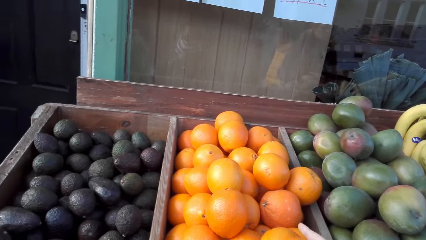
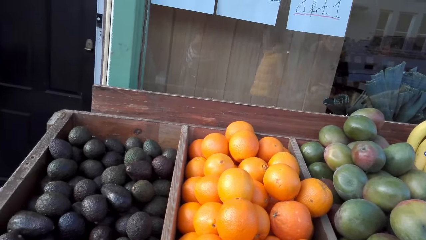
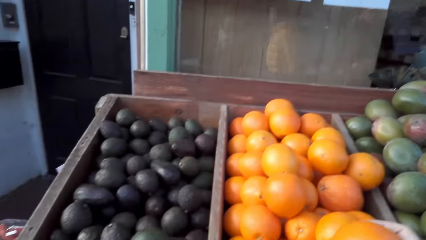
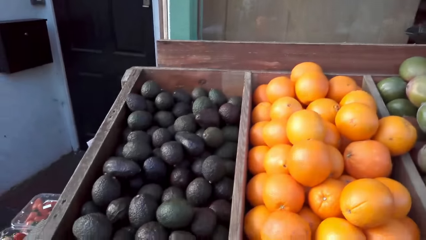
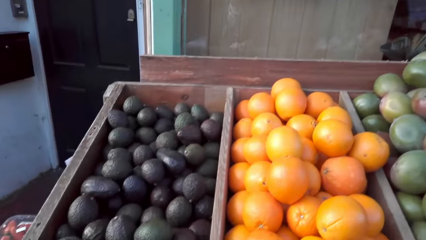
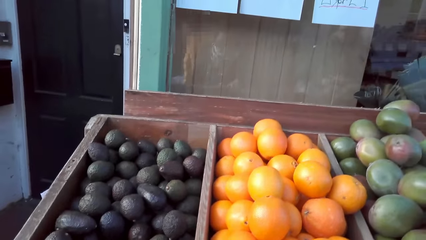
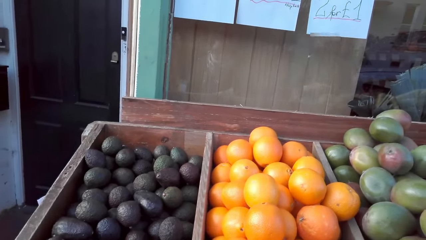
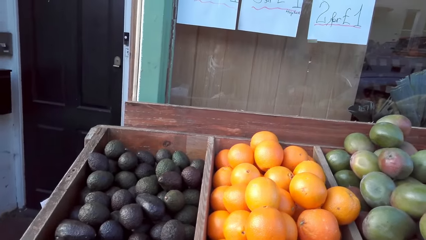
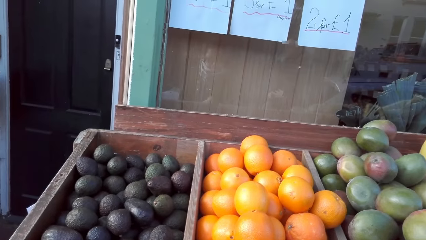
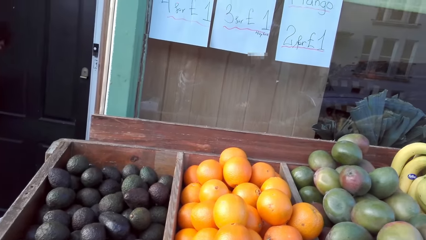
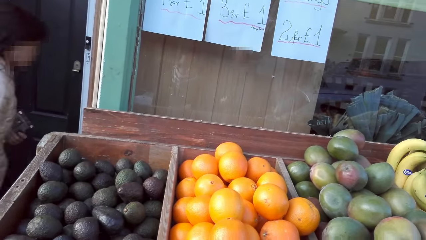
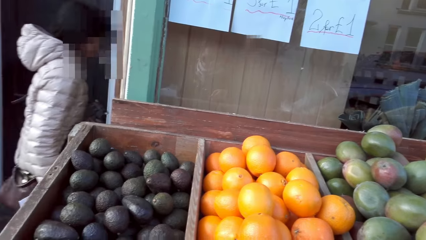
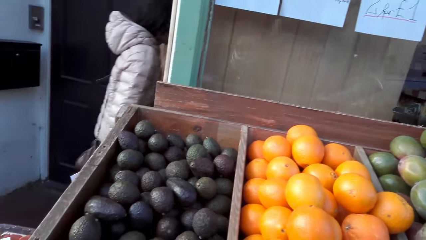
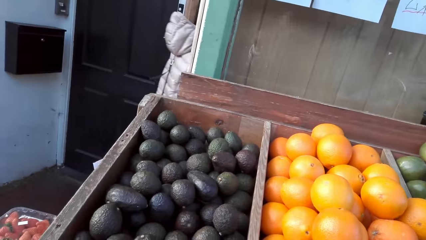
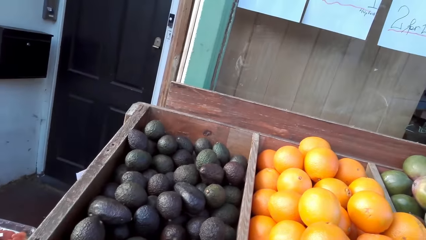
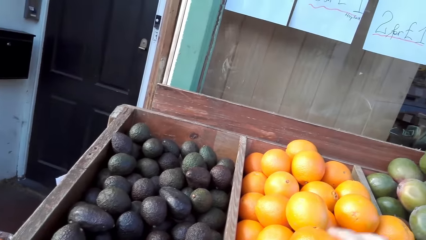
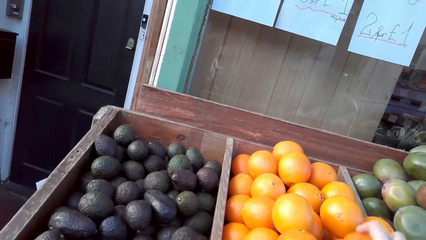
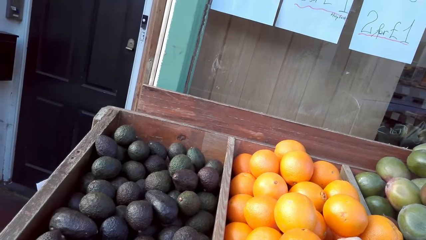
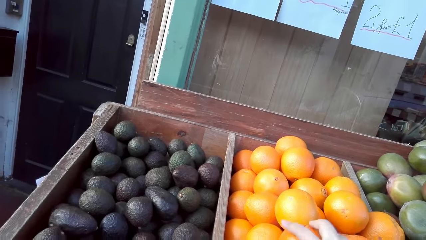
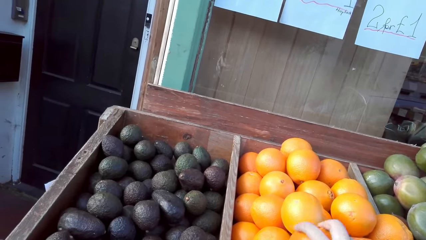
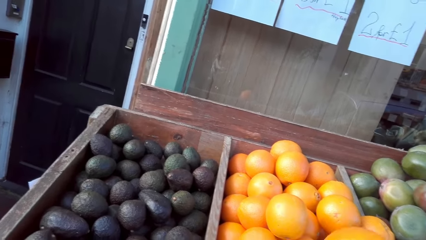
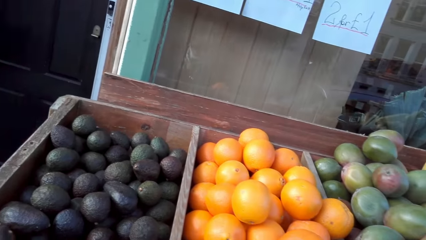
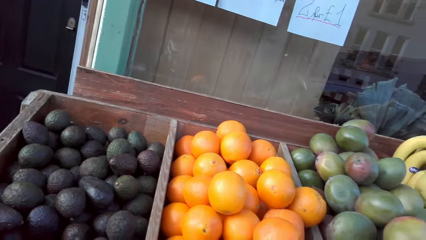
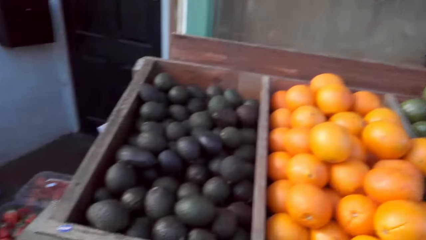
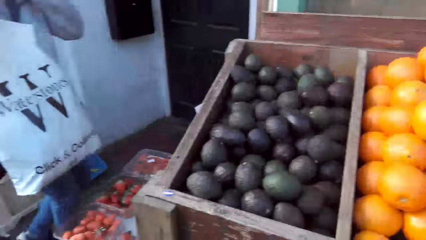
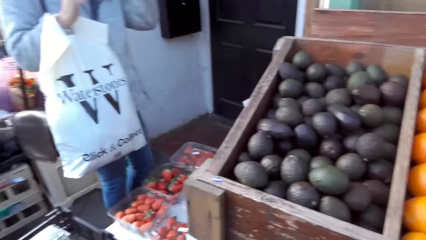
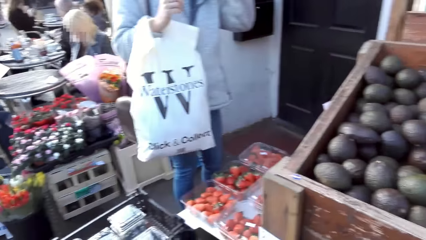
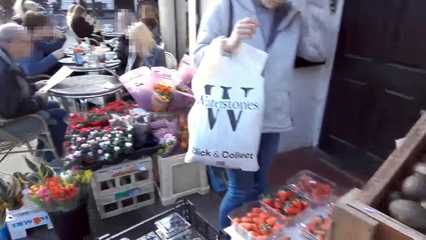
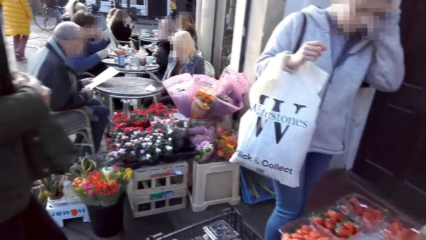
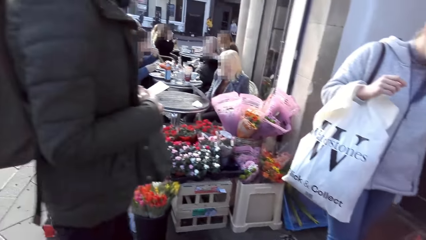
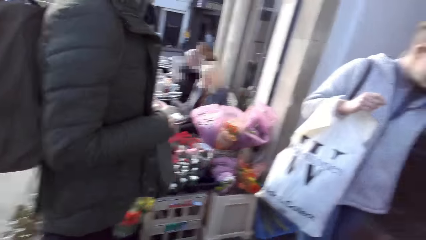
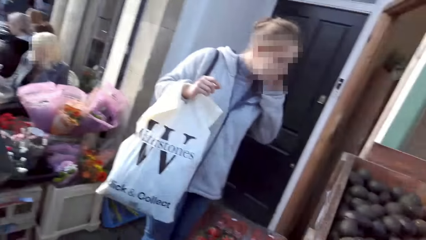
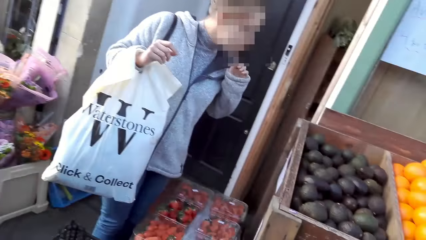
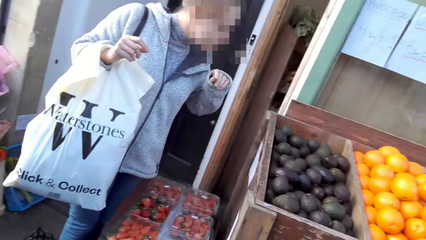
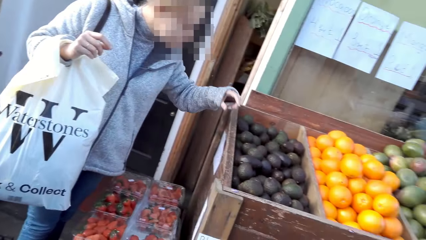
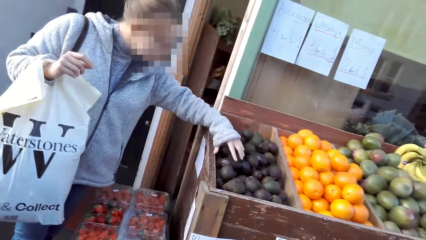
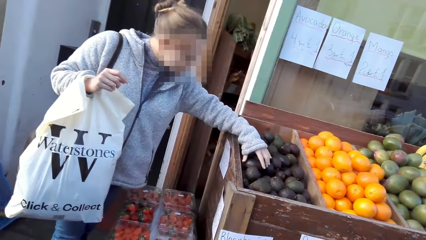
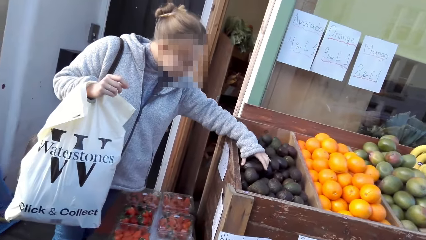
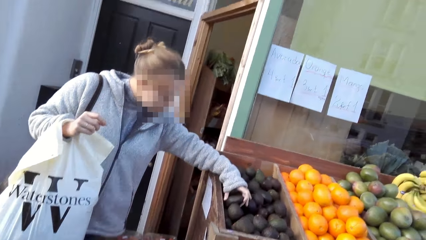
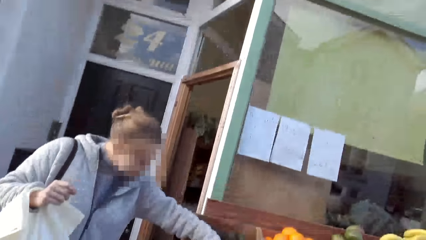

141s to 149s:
The camera wearer walks around. They enter the grocery store.

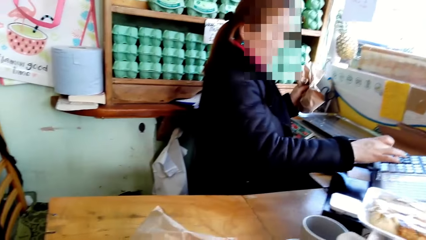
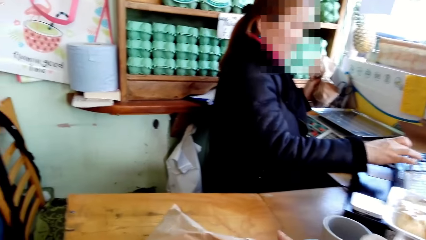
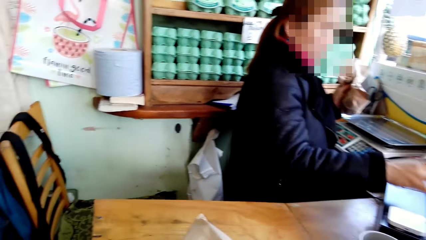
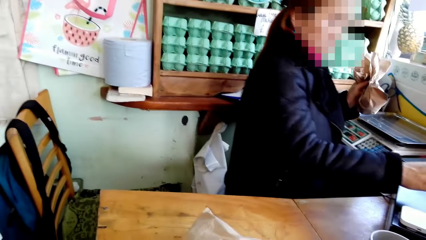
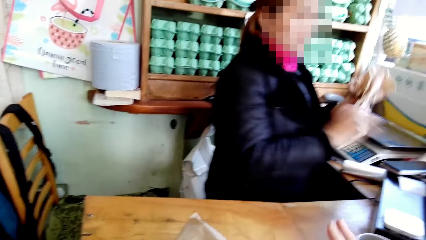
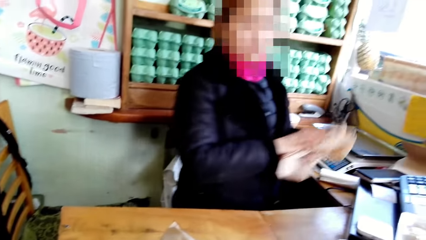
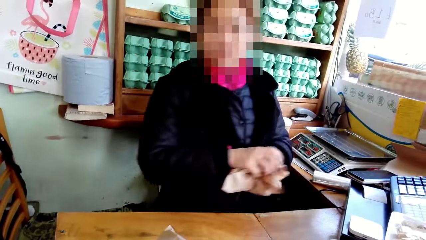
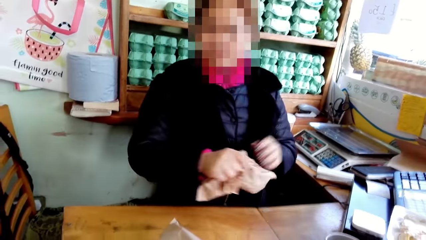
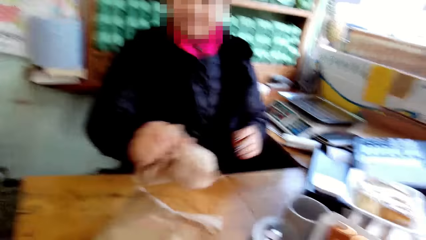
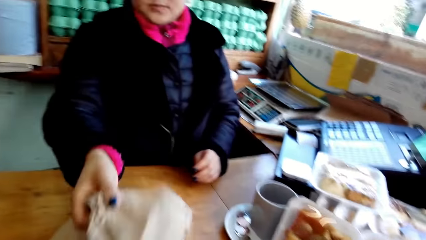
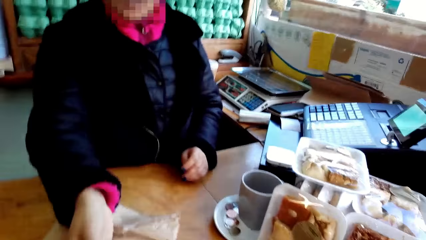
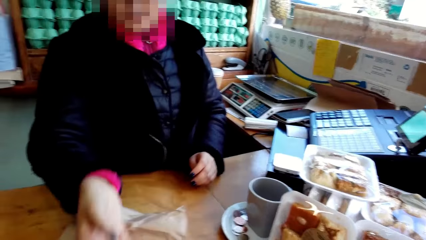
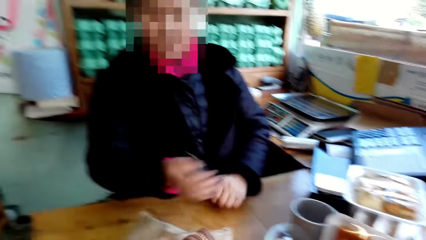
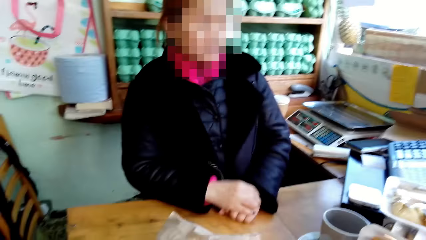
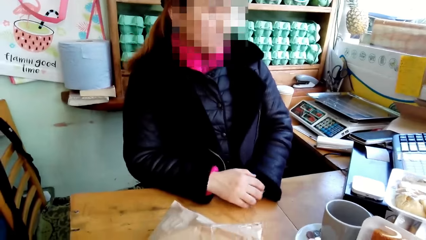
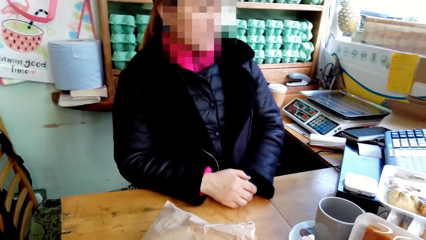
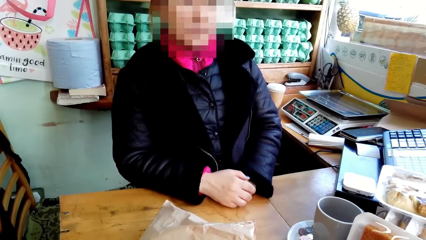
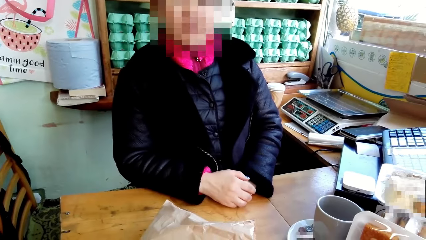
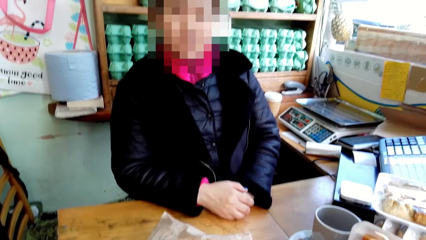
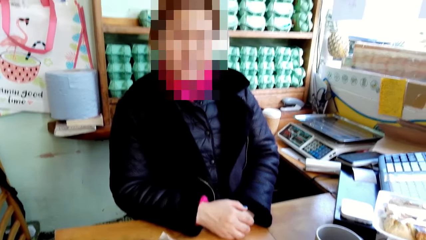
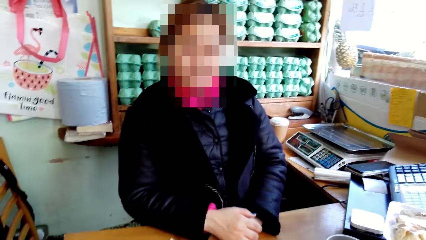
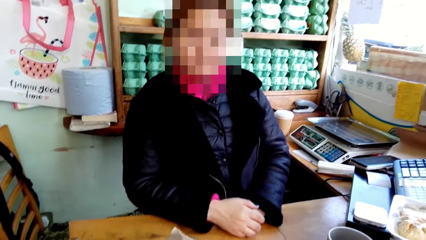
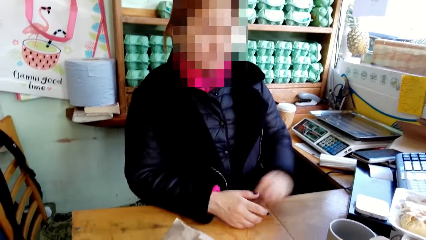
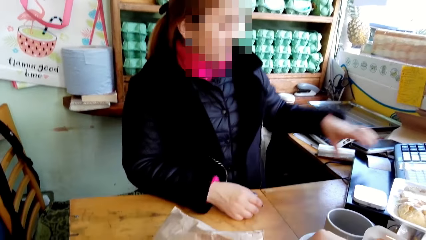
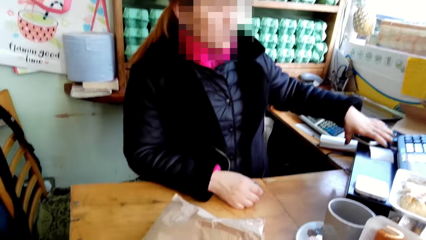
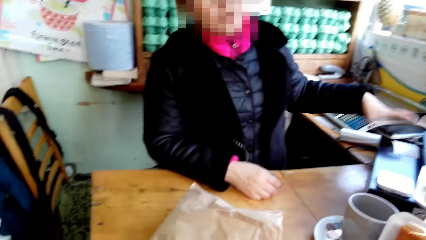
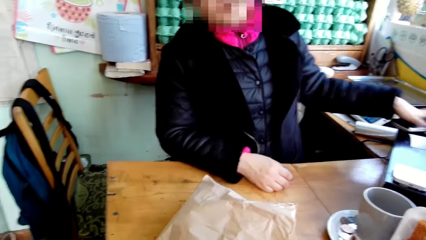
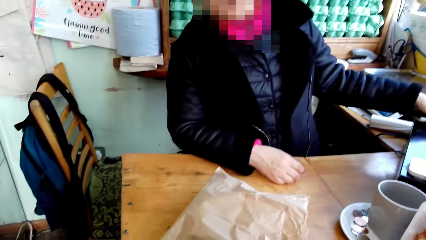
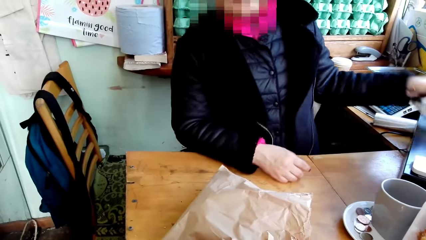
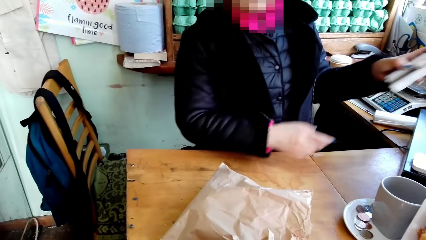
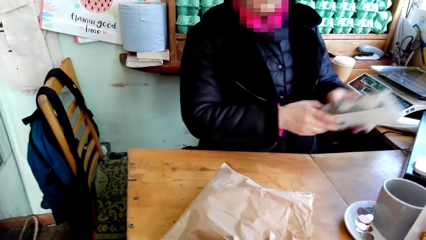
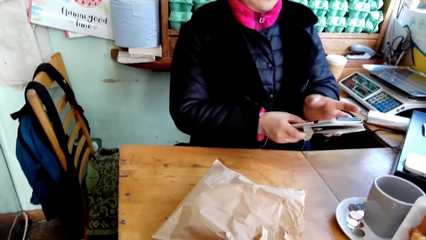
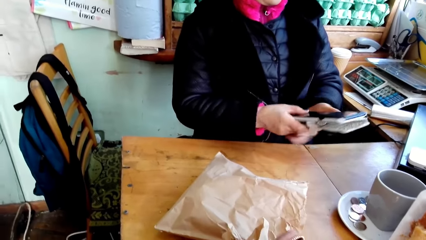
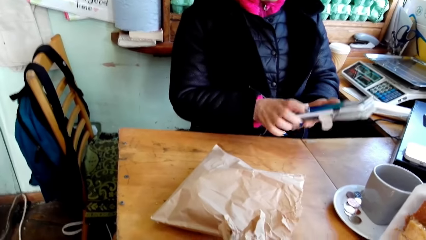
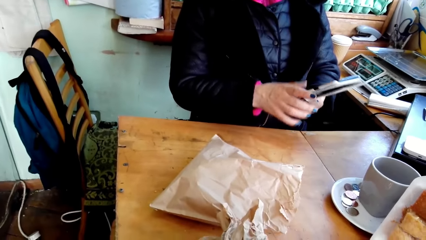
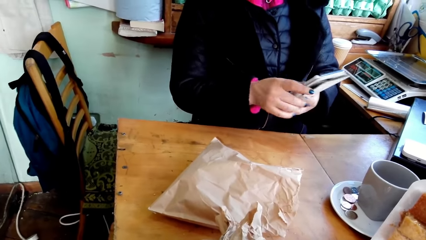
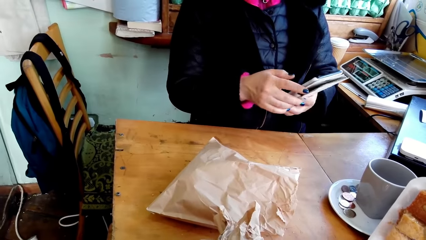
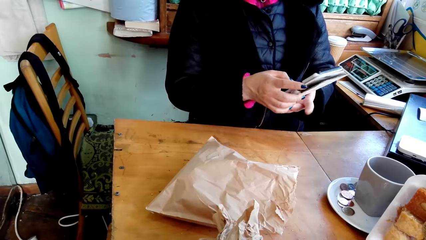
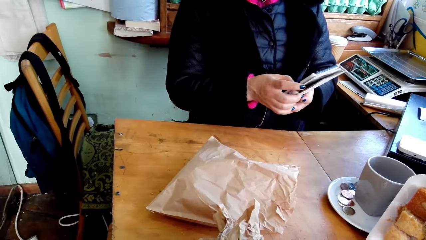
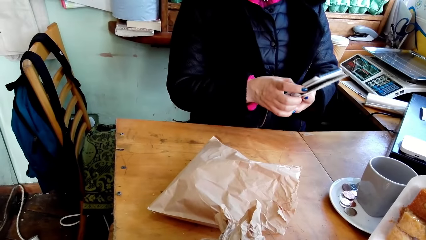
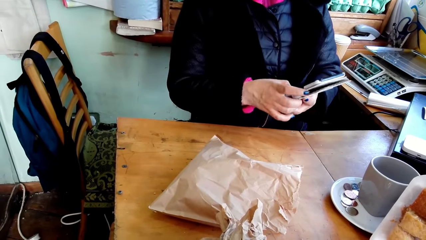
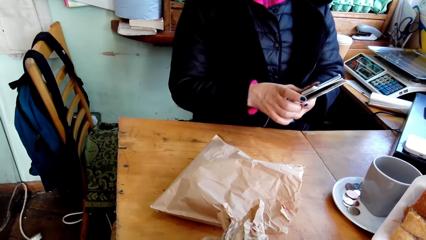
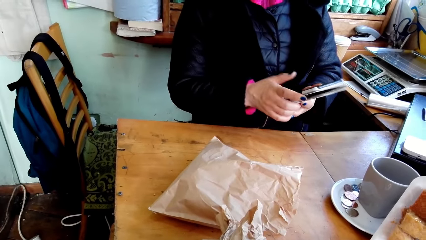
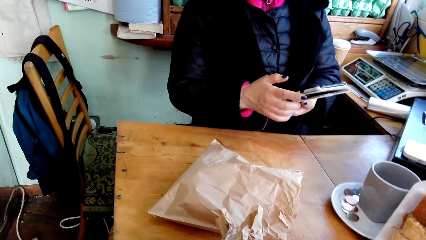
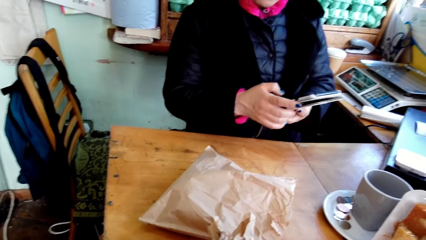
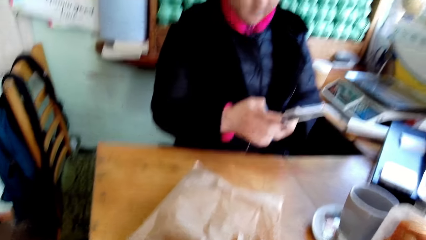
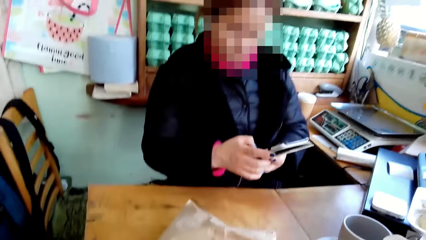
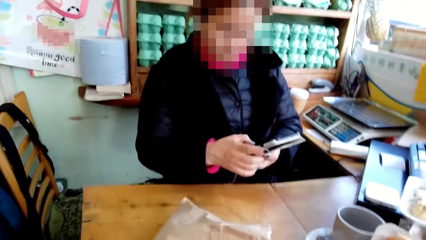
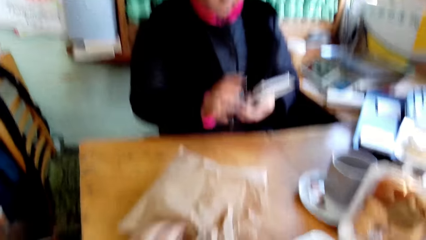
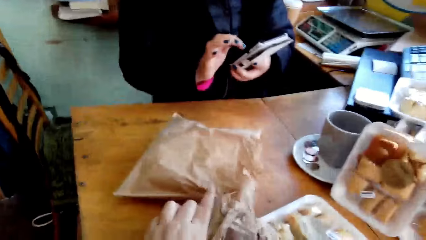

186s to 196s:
A cashier puts the packaging paper bag on the table. The cashier picks up the phone. The cashier operates her phone. The cashier scrolls on the phone.
